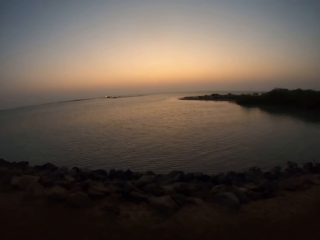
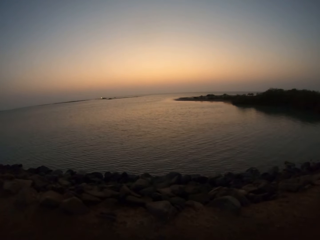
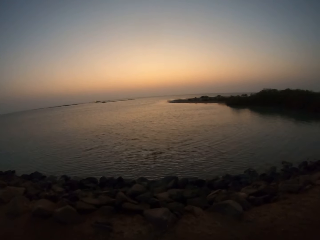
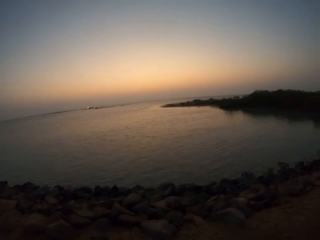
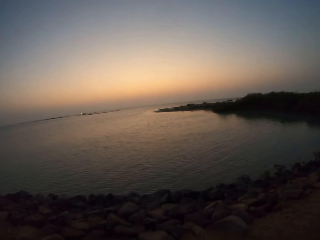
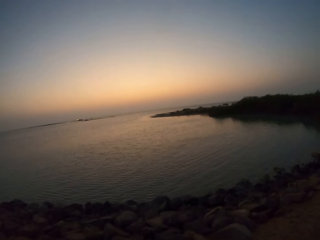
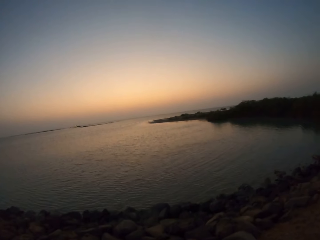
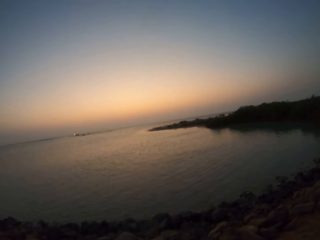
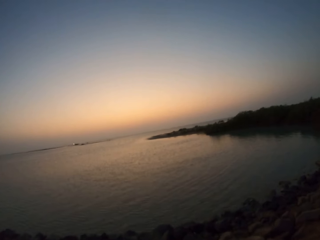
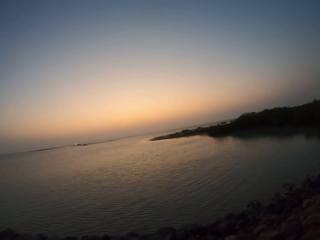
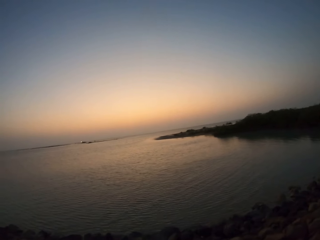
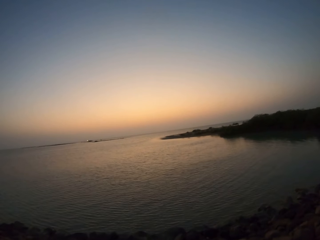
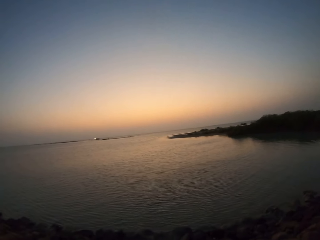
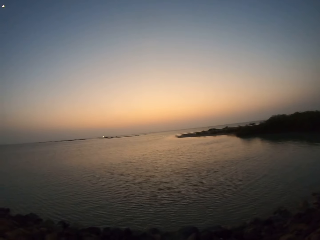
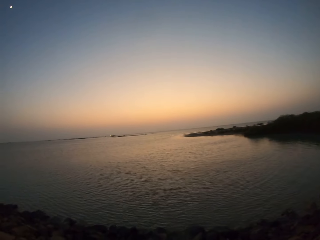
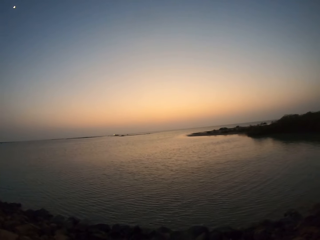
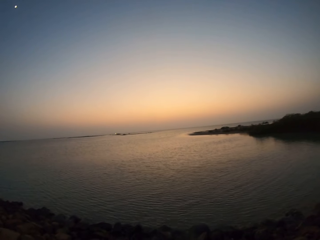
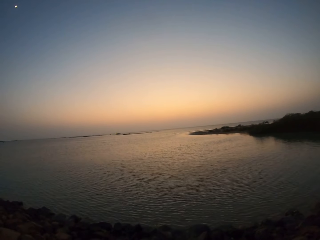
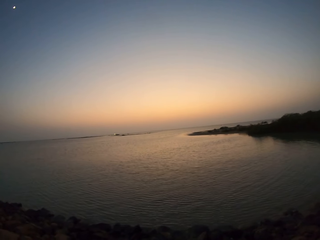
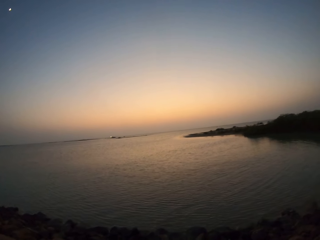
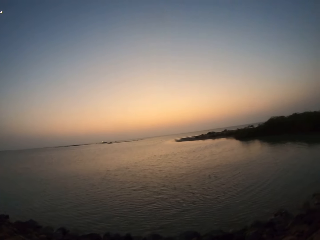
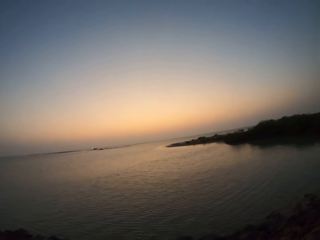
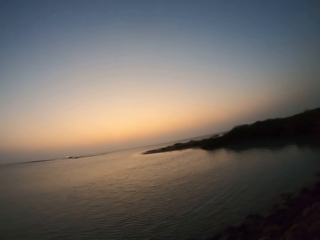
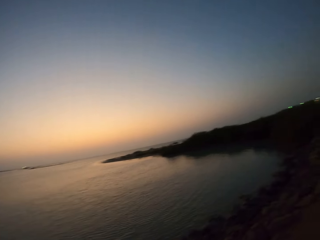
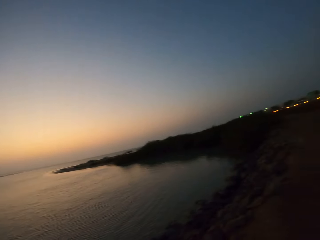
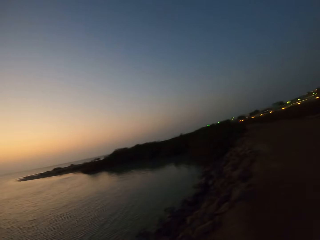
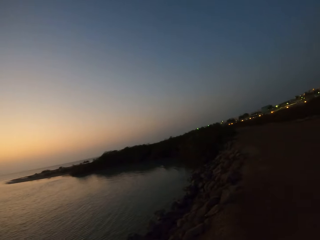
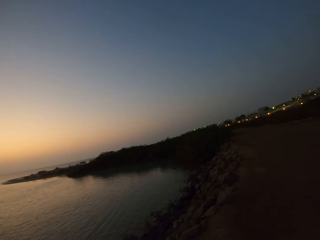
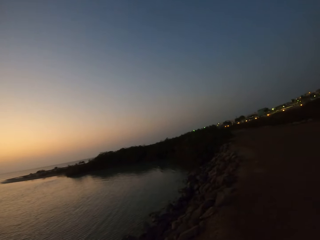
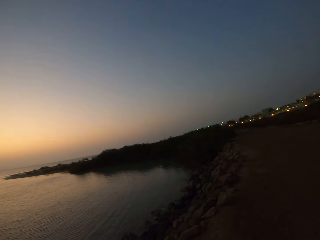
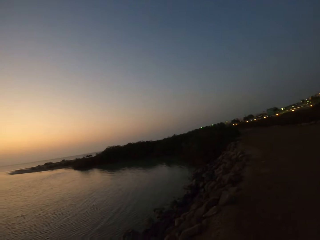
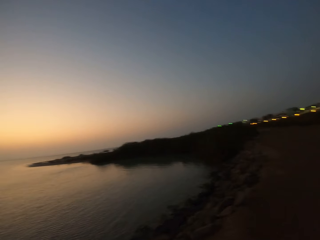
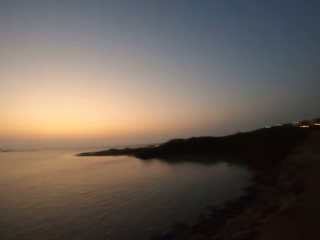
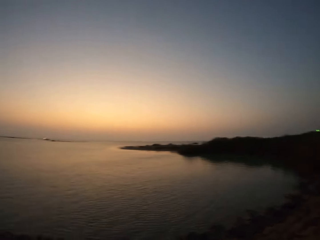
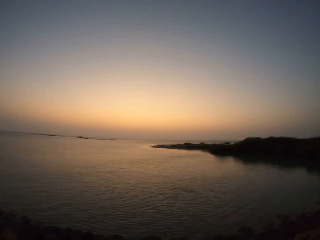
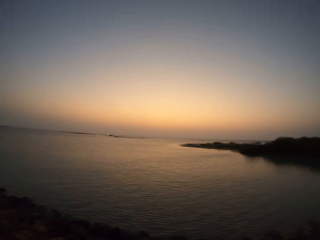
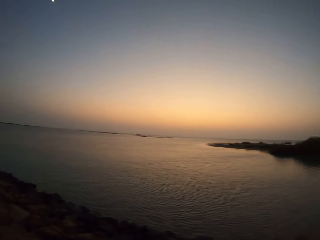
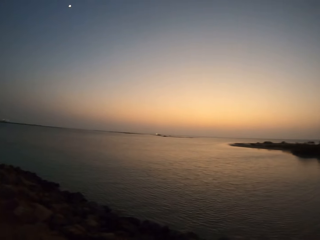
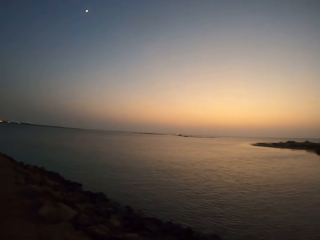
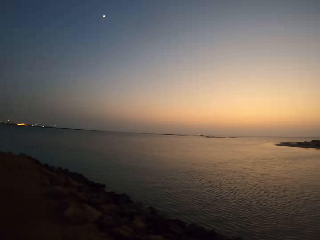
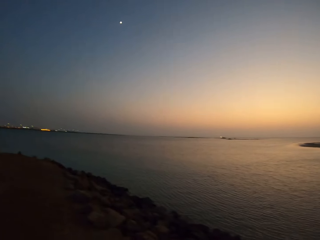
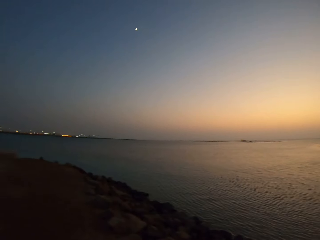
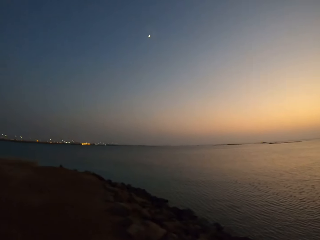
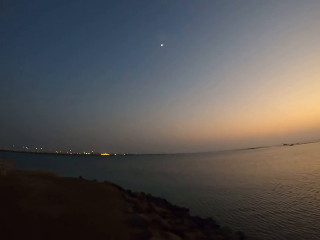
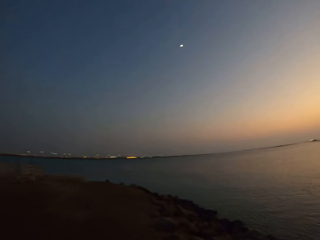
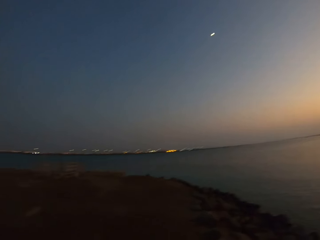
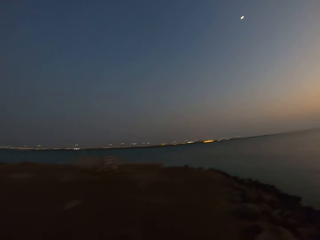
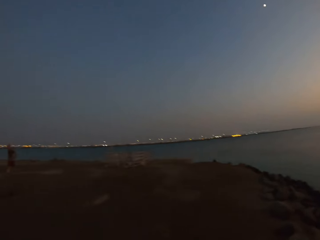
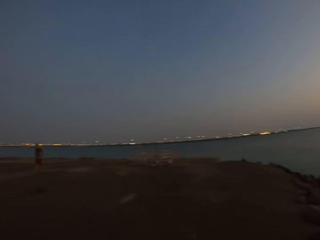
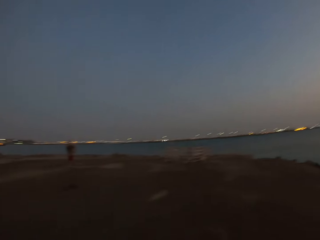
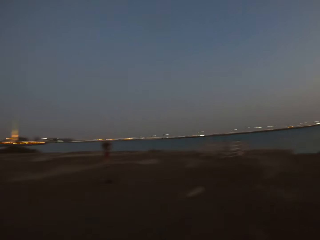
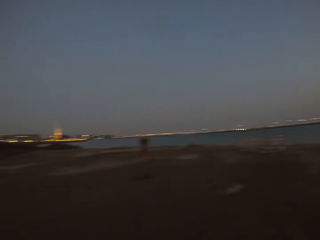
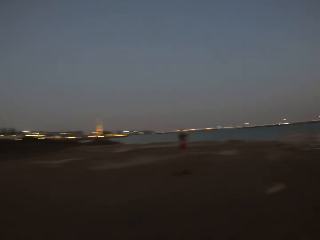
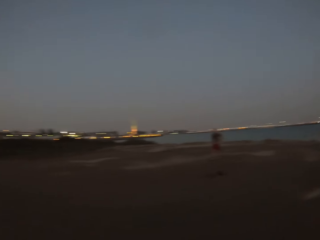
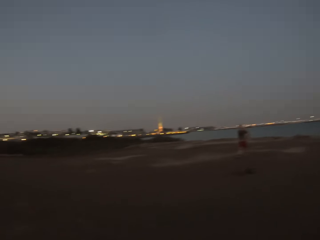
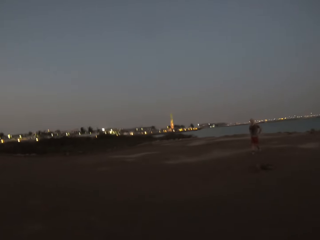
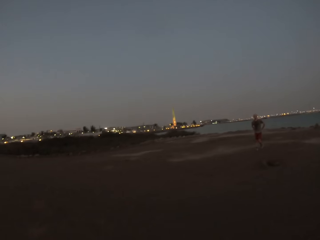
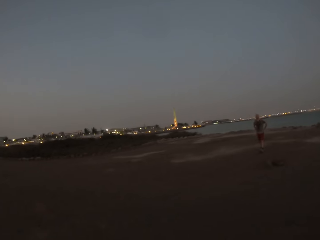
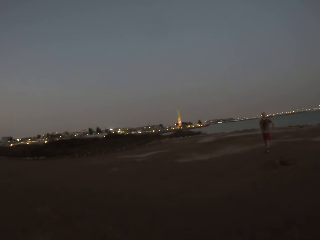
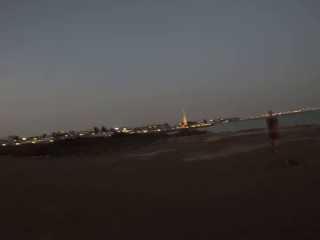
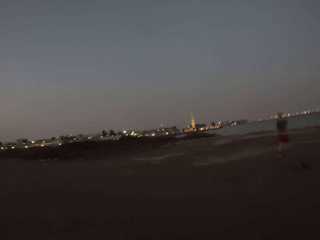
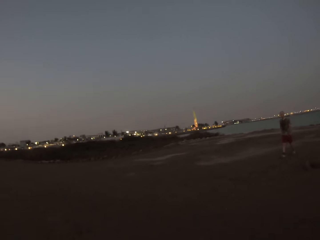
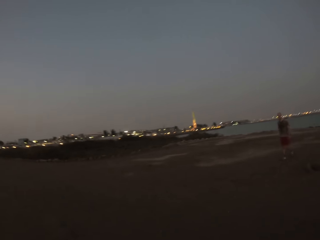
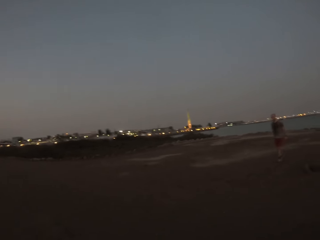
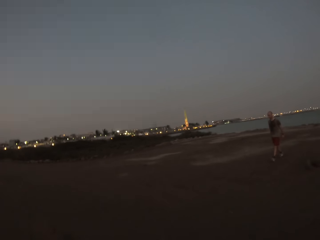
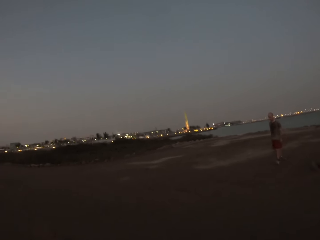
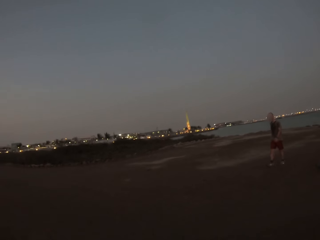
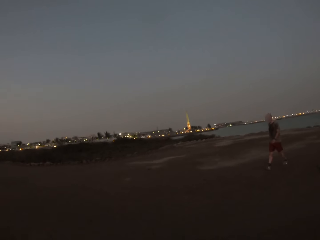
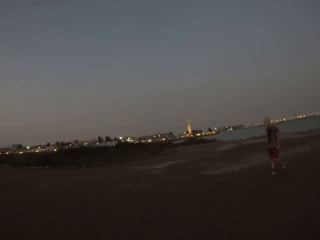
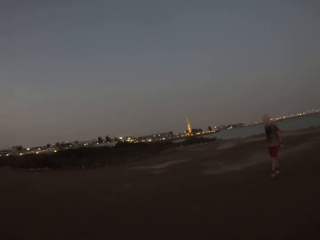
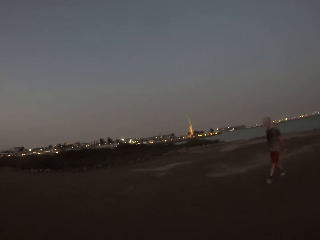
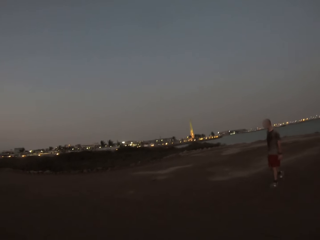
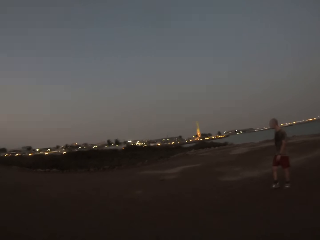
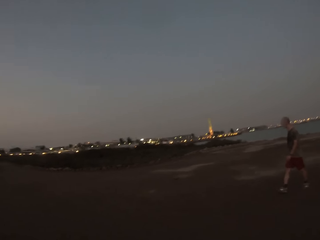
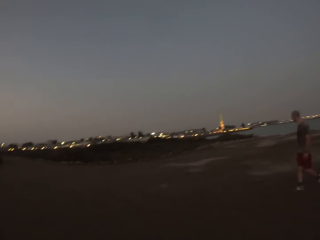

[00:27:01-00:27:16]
The camera wearer looks at the ocean or lake. They look around. They turn around. A man walks. The man approaches. The camera wearer walks.

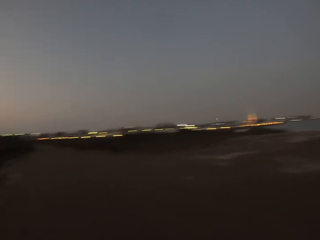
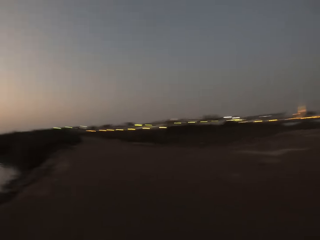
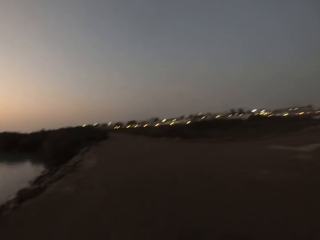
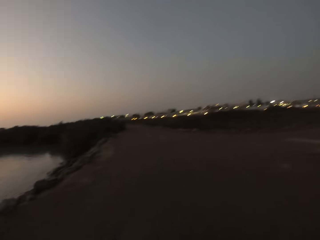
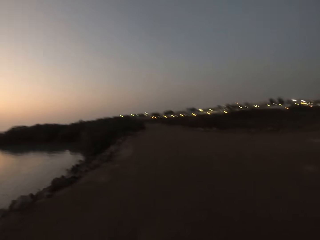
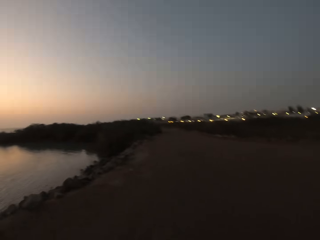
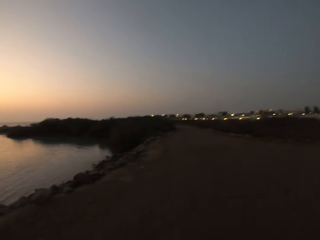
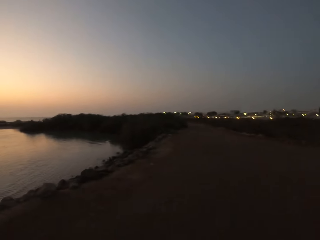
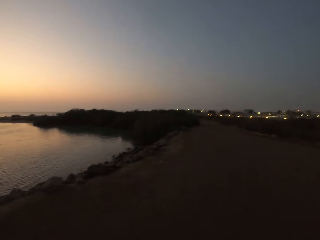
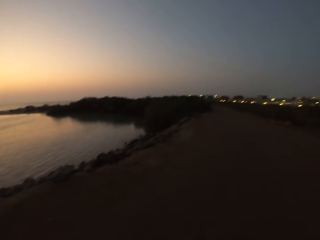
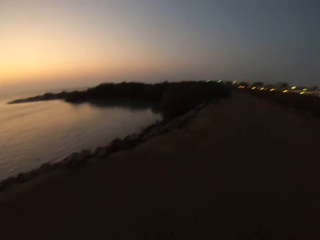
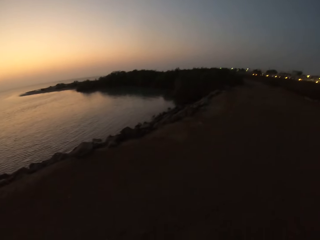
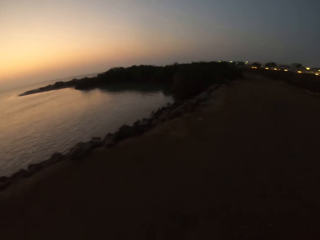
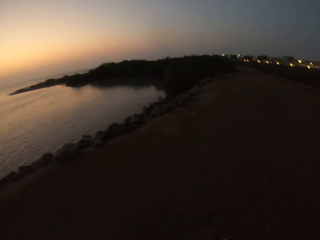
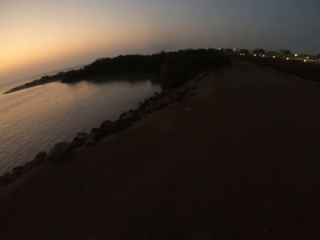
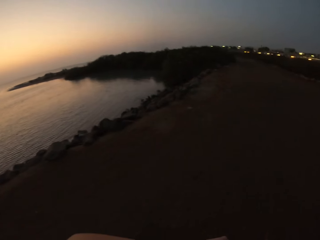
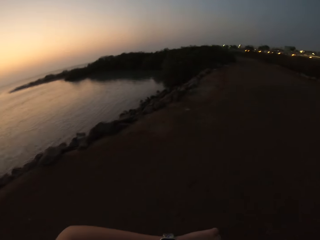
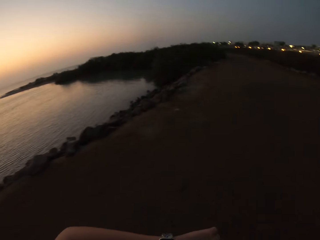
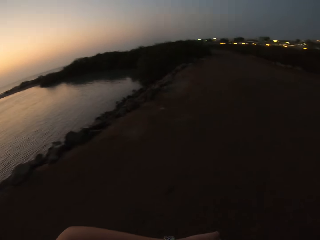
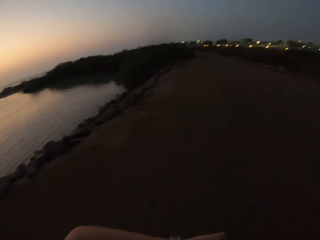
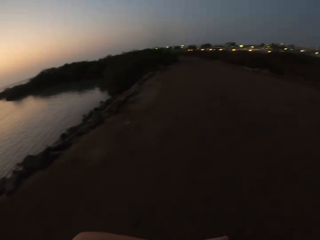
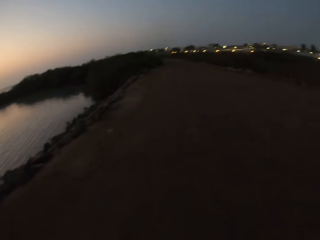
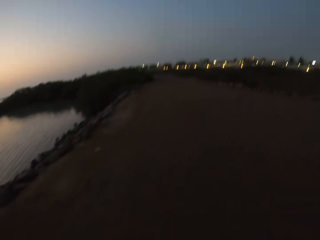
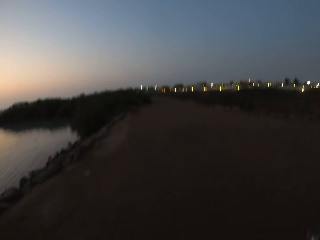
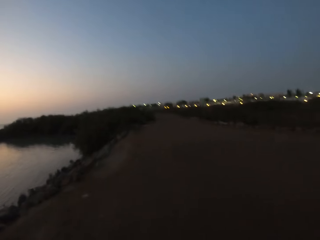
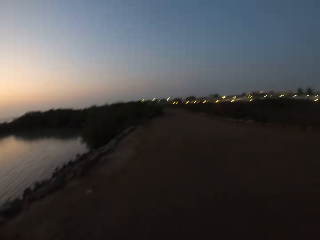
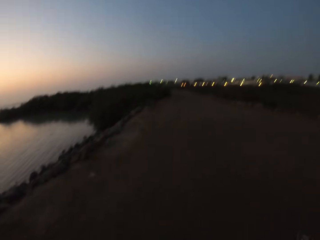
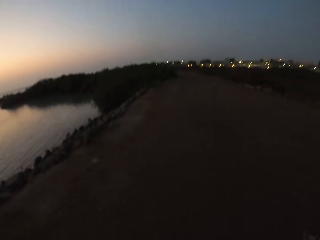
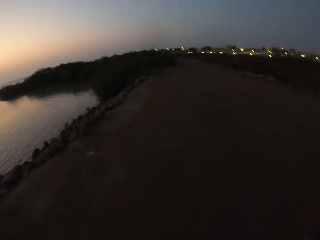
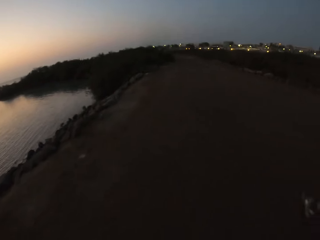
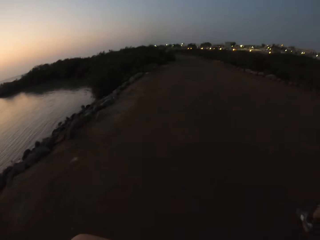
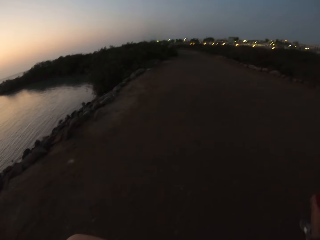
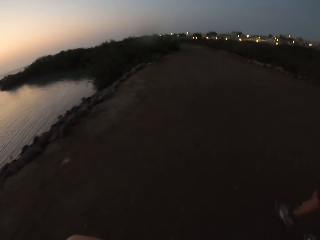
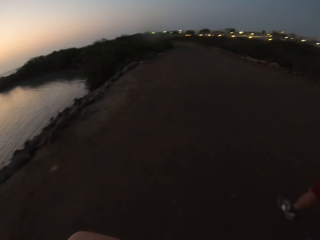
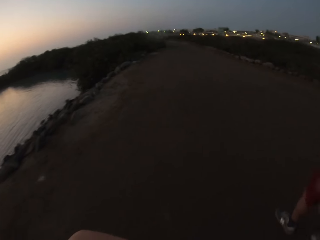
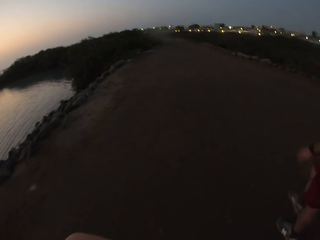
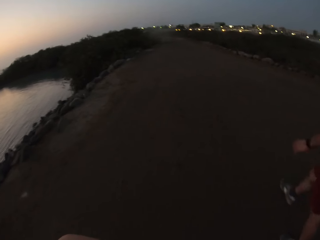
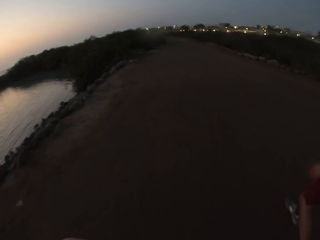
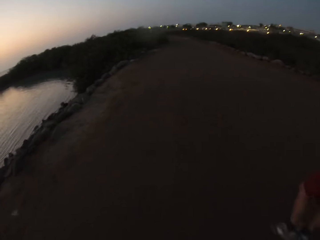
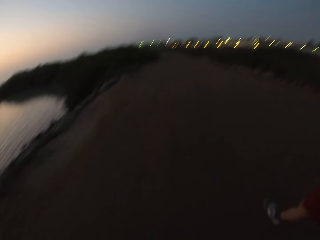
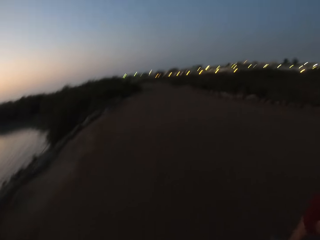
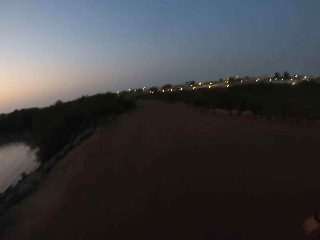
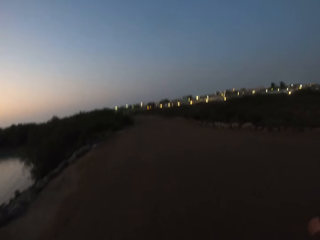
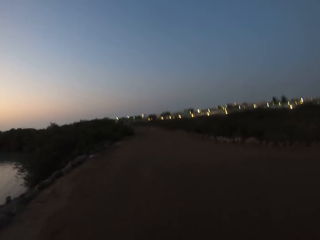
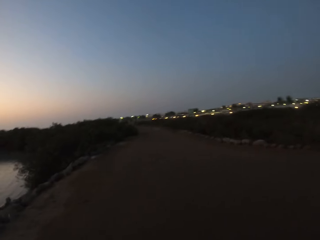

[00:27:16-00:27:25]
The camera wearer looks around. They look at the watch. They walk around.
